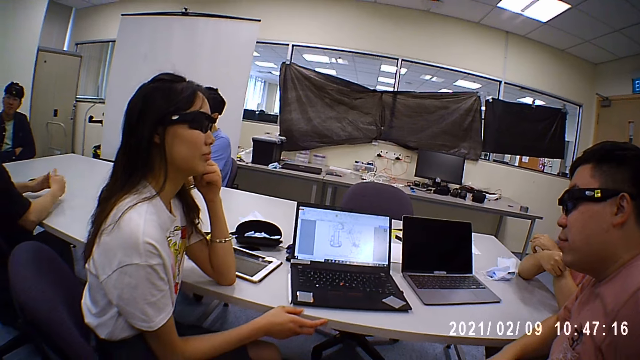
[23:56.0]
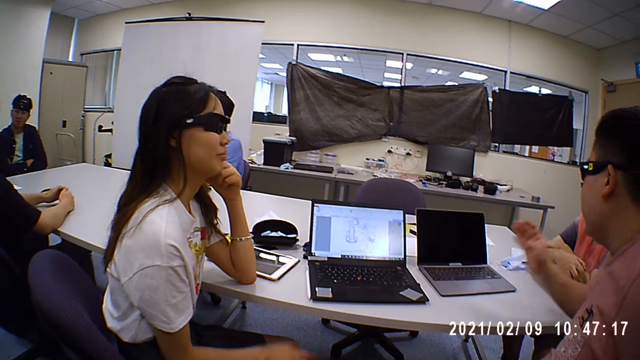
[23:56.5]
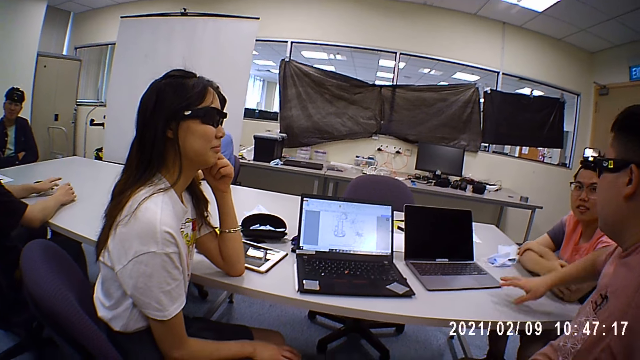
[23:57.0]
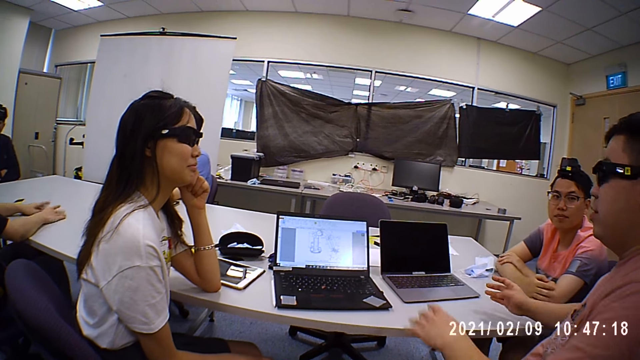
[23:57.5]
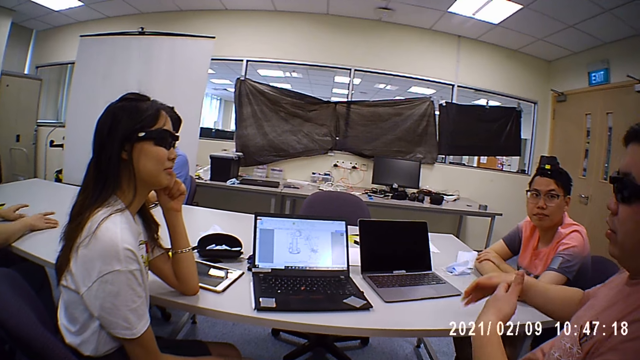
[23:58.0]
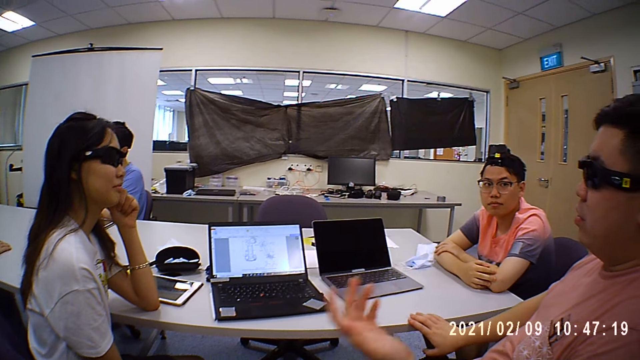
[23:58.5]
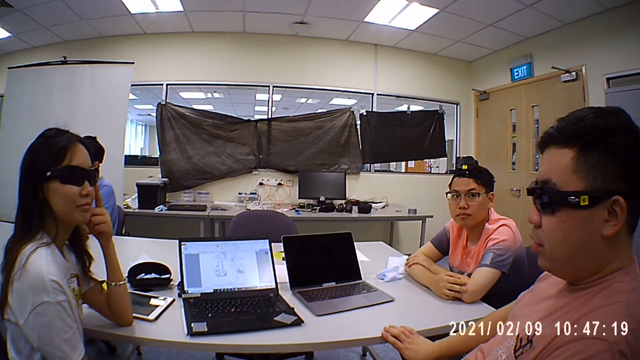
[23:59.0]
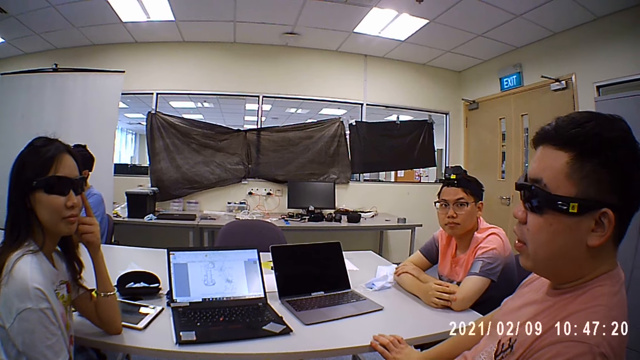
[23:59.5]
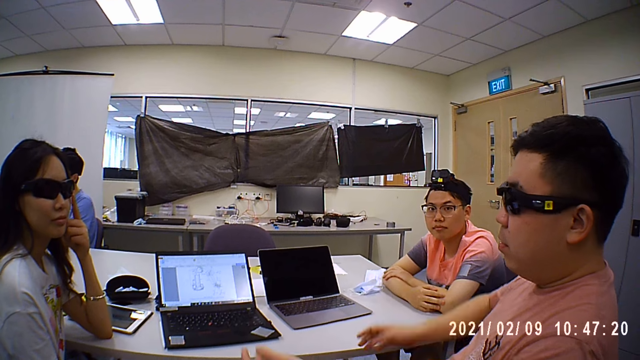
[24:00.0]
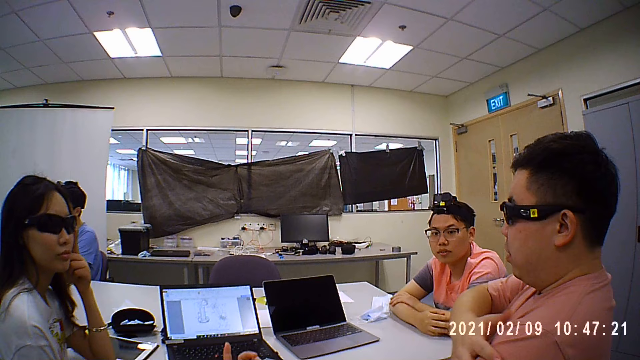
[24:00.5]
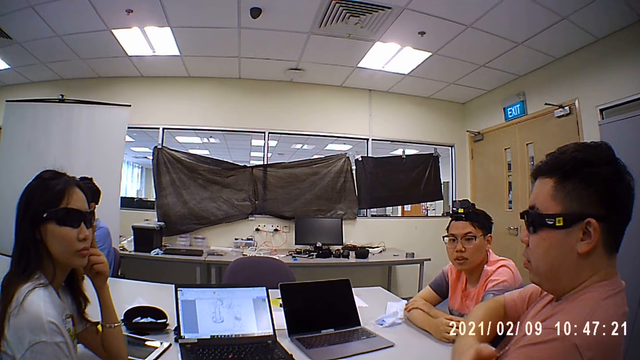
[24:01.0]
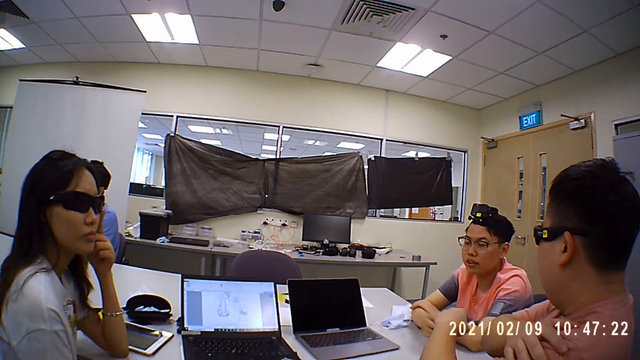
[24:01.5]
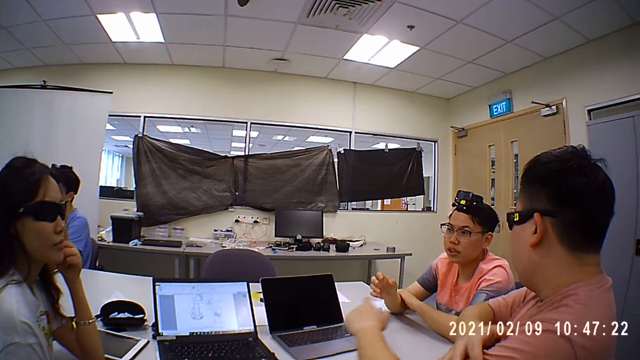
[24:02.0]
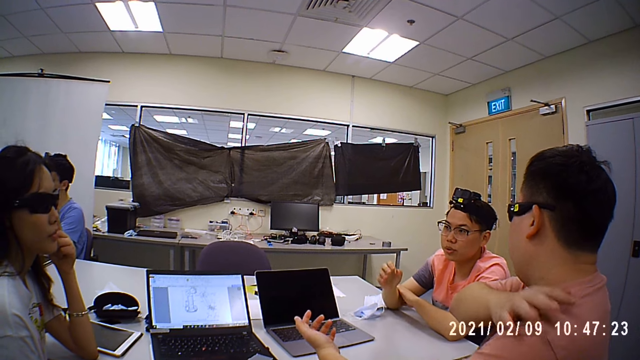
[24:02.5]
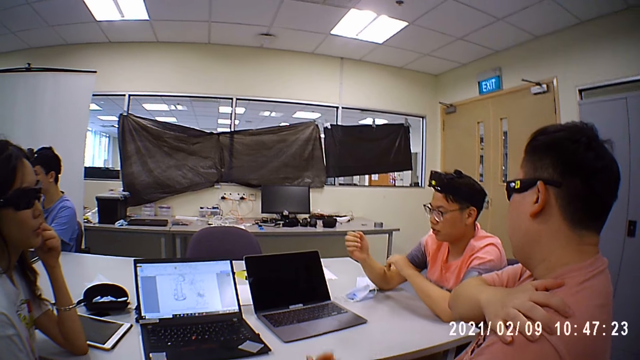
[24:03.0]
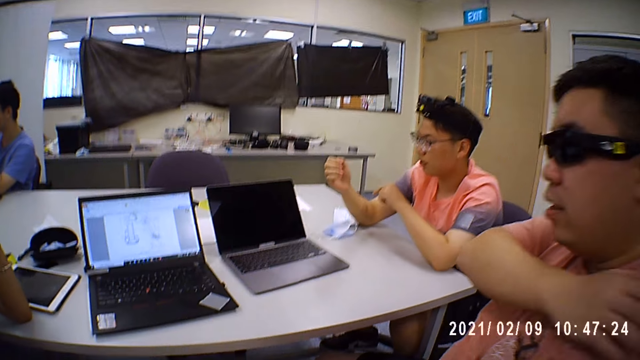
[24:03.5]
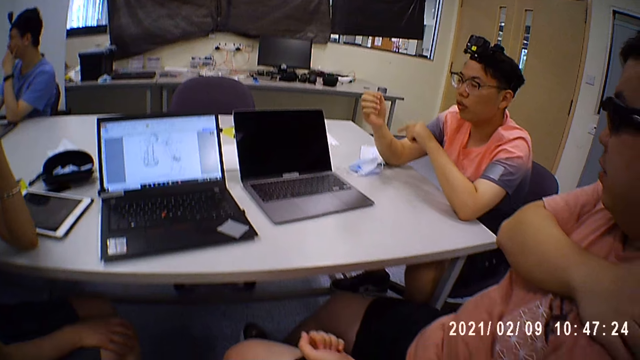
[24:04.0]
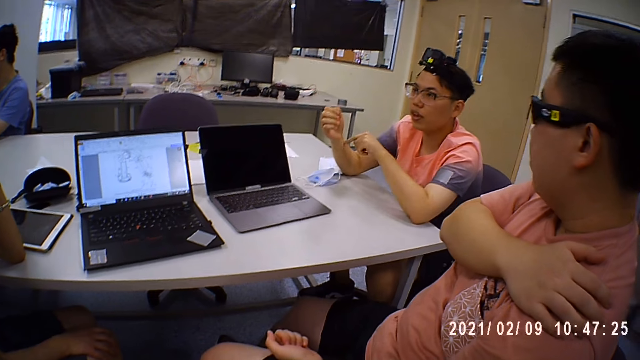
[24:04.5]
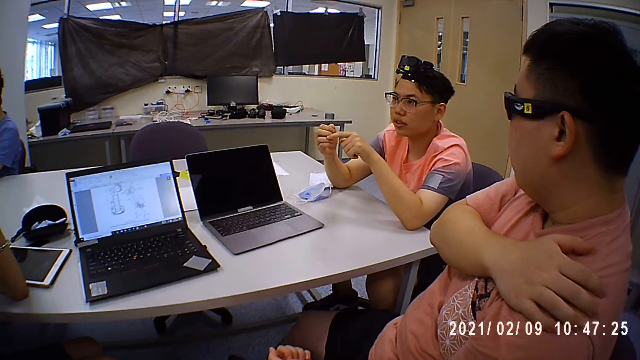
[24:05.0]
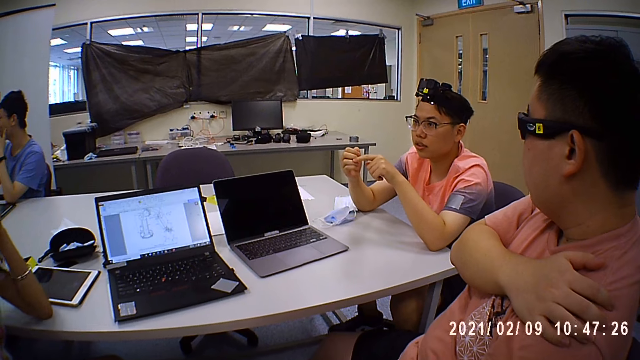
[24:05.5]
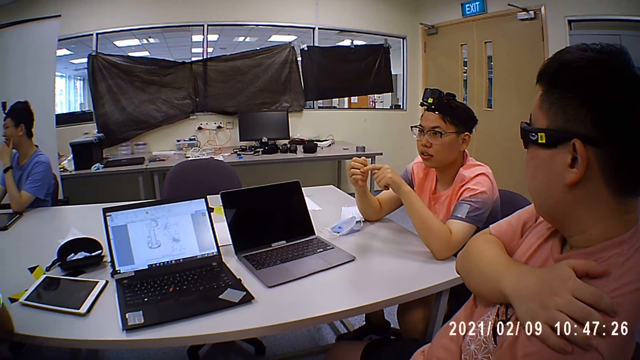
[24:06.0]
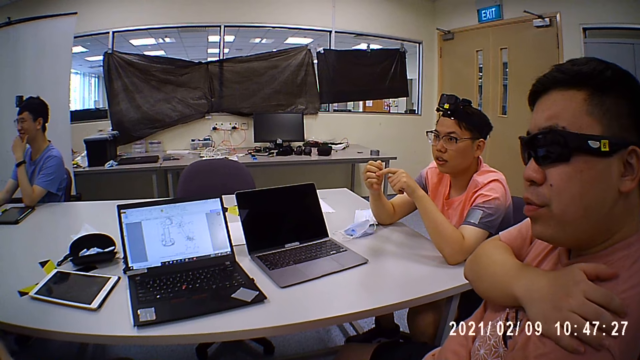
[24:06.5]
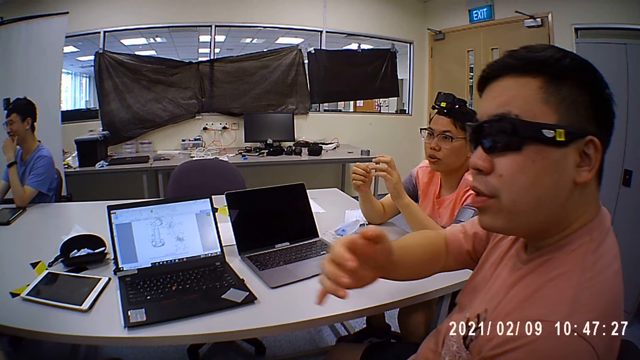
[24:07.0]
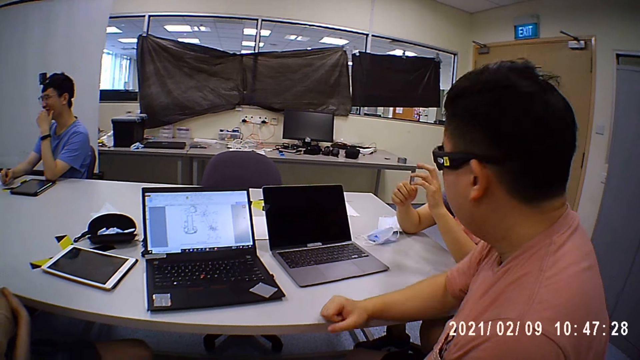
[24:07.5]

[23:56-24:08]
Someone talks. Another person talks.

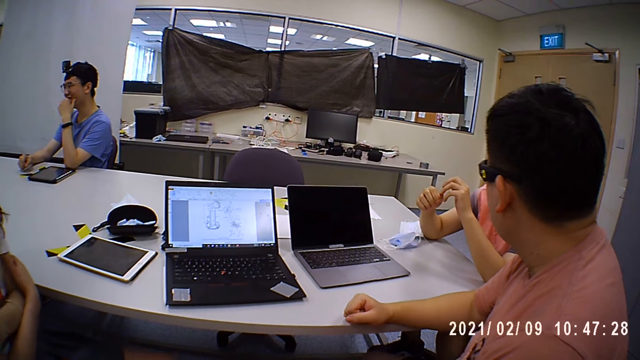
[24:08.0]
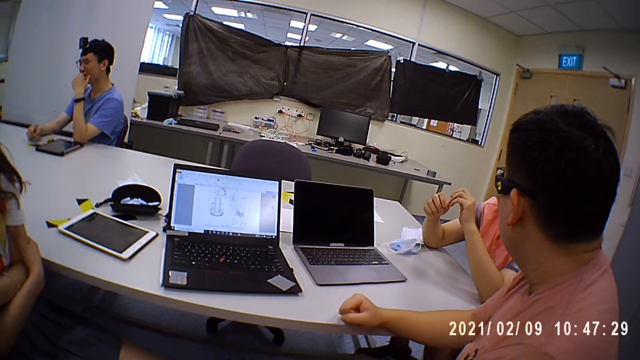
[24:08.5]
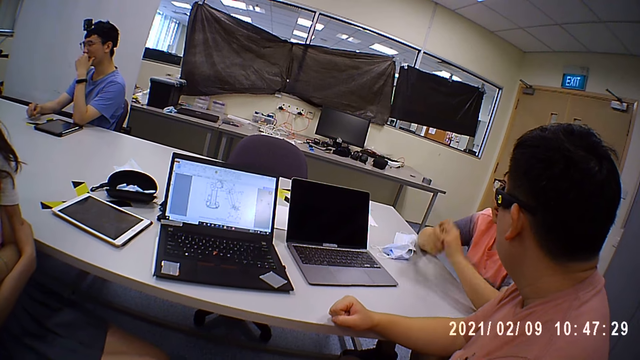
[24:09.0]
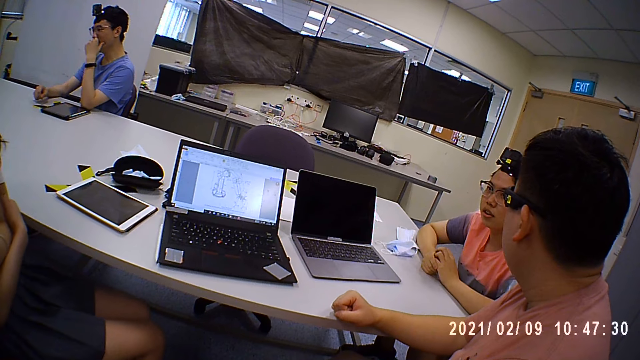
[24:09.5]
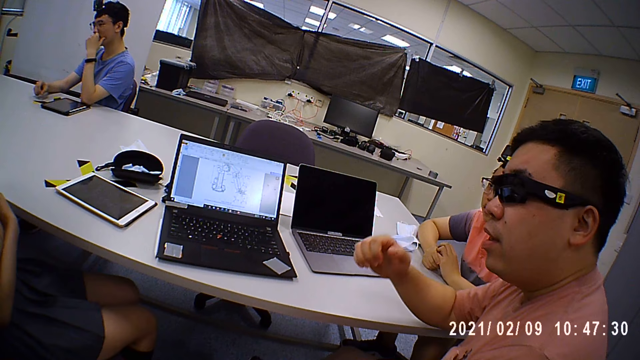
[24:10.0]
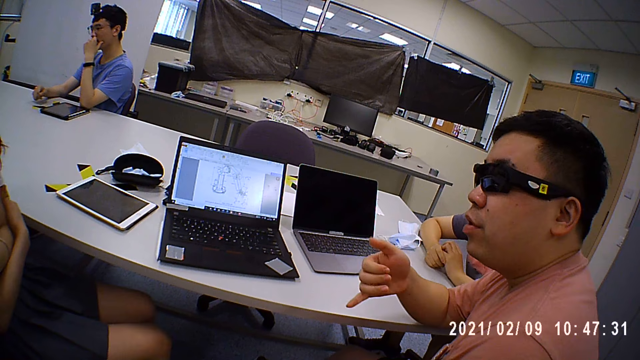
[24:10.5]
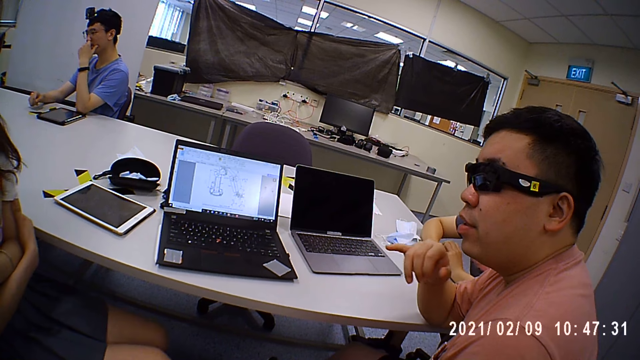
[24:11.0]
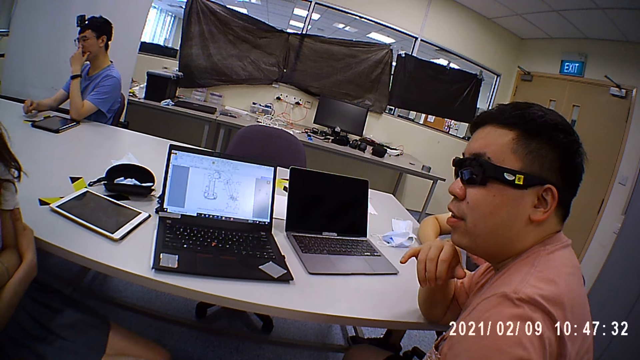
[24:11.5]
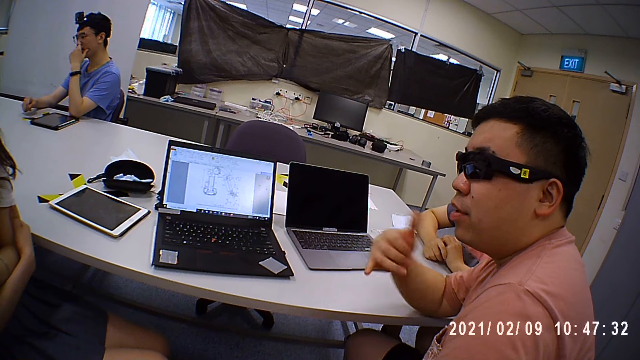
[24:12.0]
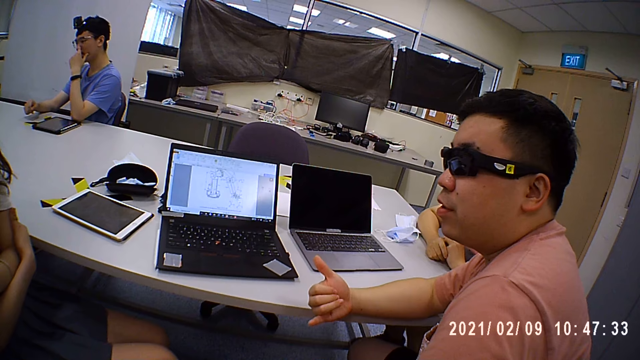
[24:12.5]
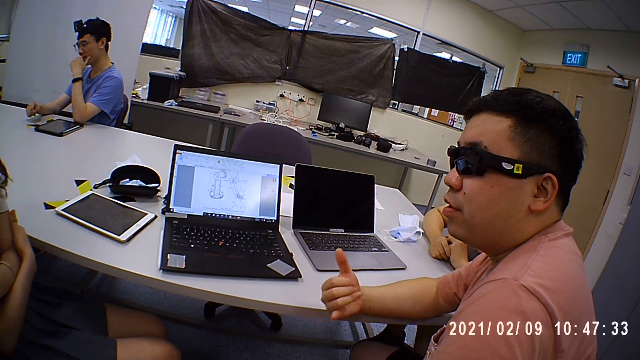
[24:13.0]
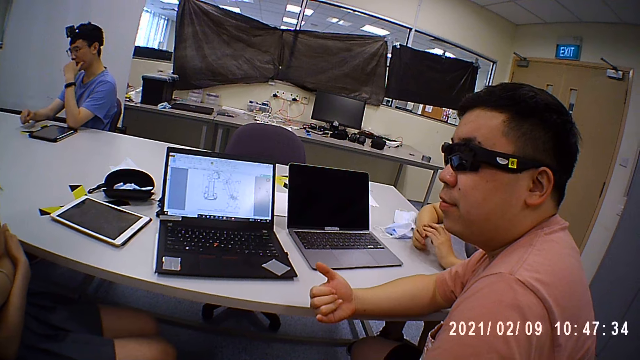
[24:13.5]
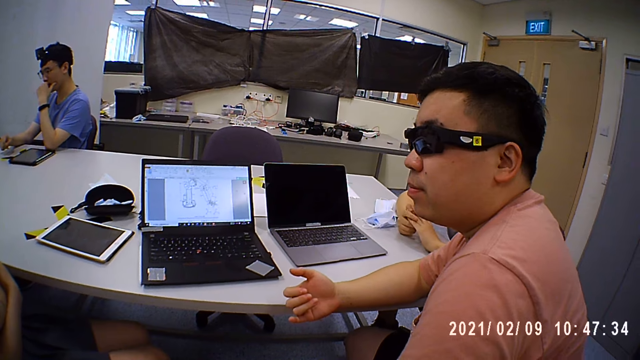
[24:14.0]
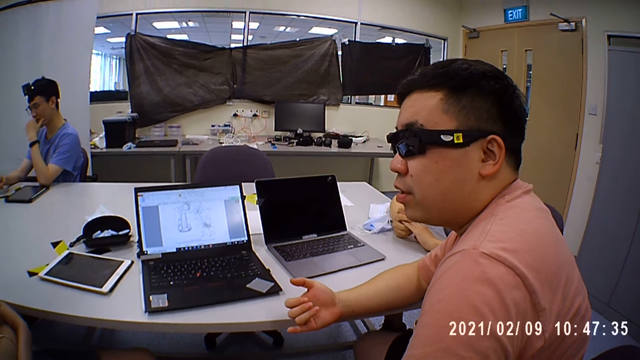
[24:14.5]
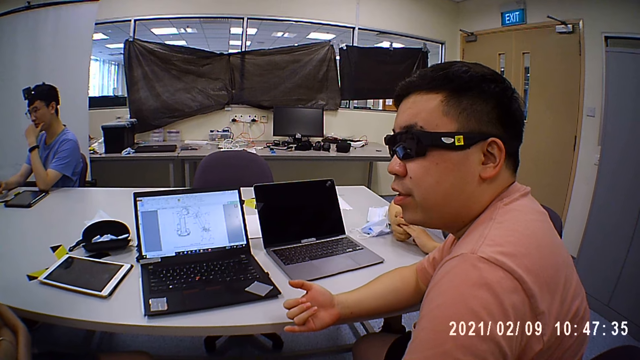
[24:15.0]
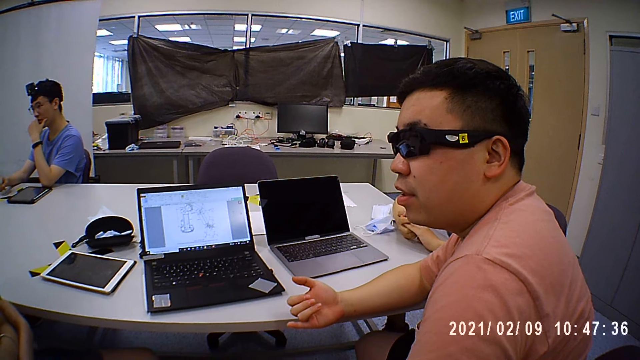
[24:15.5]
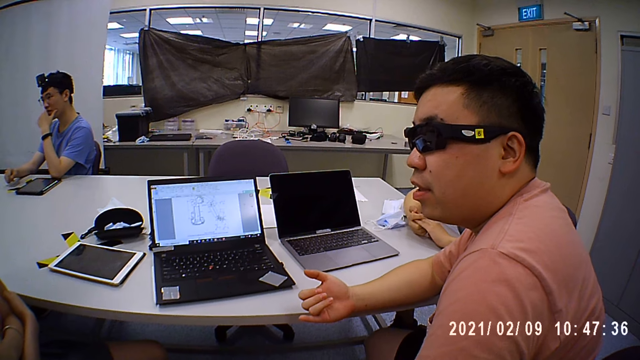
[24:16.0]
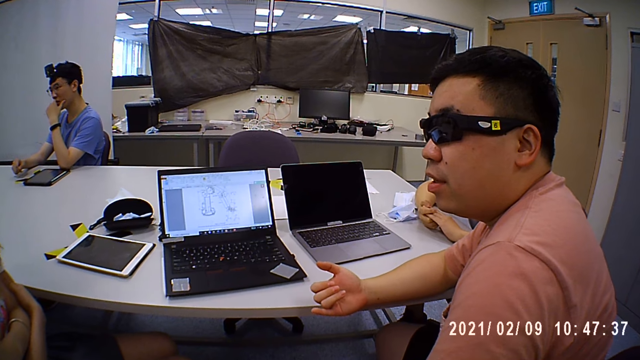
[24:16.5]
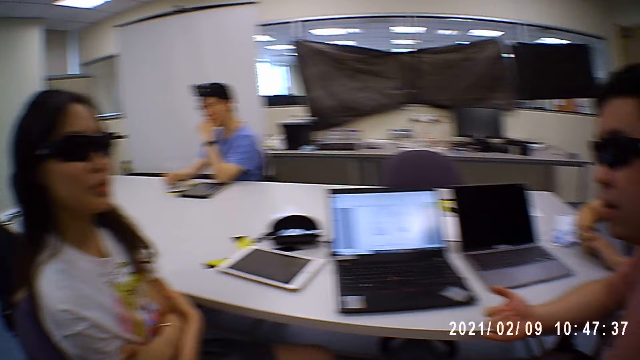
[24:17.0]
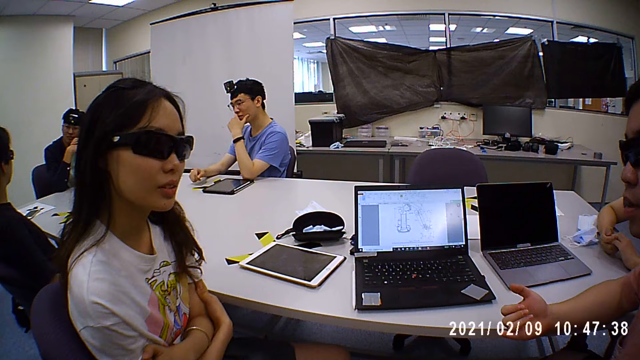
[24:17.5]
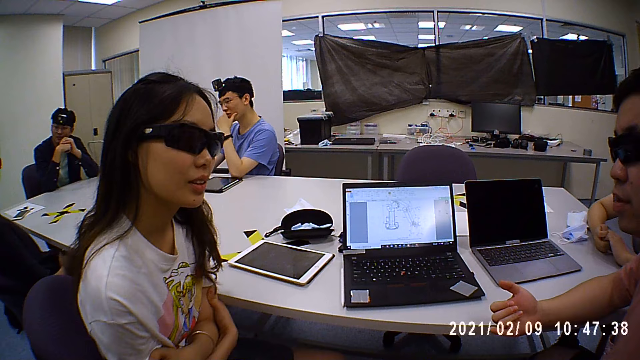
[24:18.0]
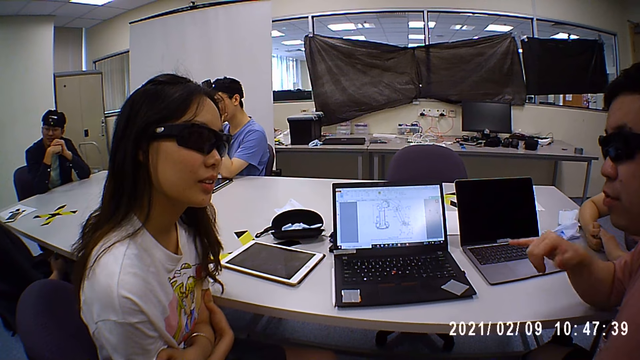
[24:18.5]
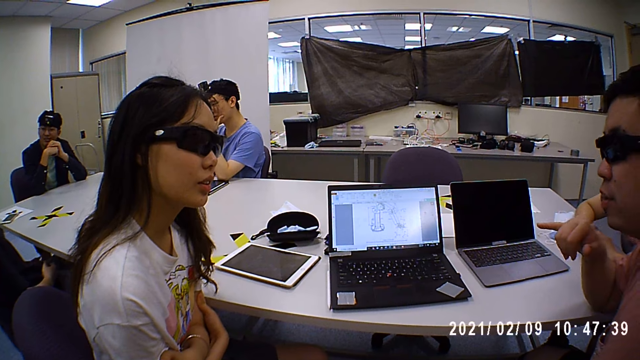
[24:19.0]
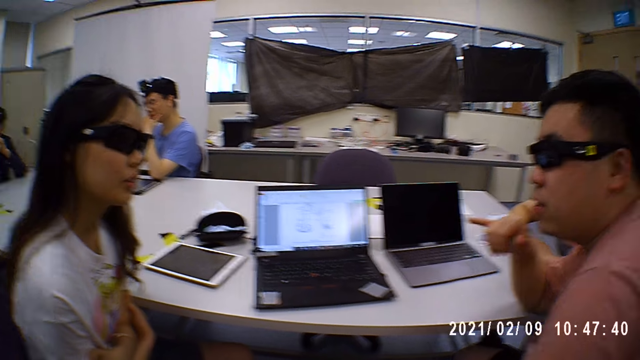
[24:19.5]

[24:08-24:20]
Someone talks.
